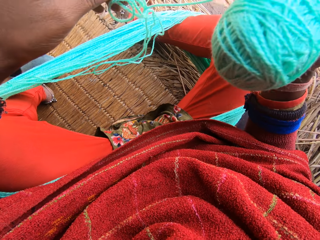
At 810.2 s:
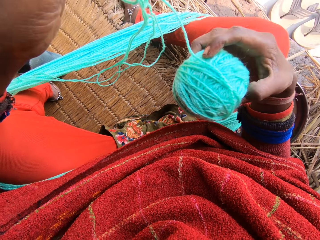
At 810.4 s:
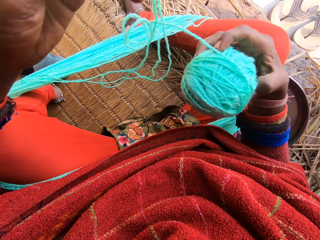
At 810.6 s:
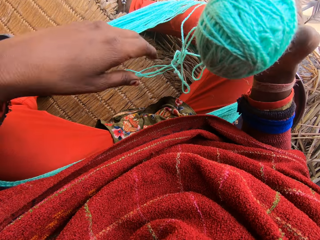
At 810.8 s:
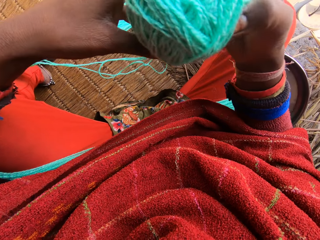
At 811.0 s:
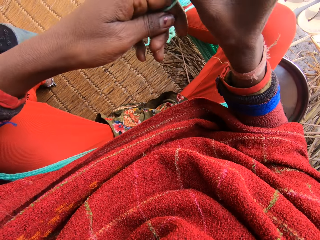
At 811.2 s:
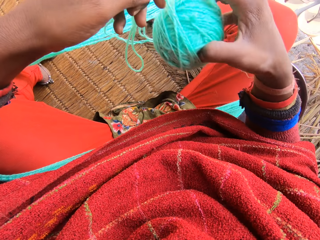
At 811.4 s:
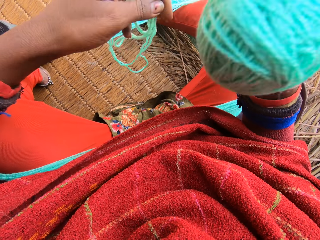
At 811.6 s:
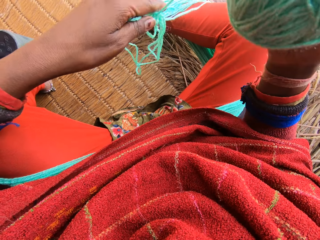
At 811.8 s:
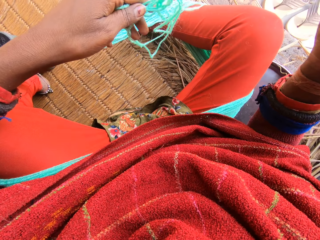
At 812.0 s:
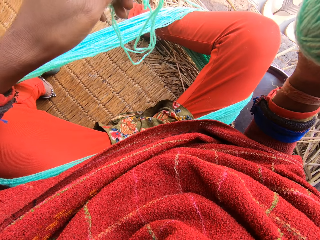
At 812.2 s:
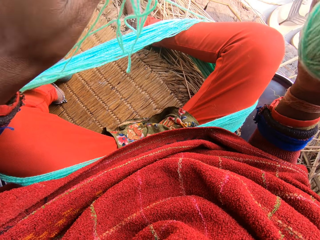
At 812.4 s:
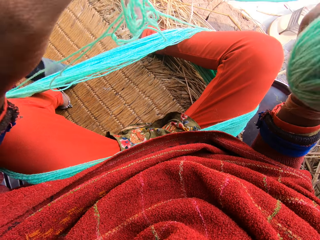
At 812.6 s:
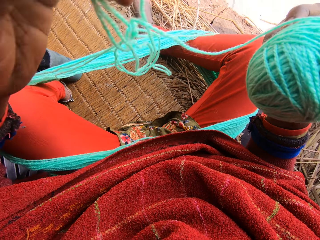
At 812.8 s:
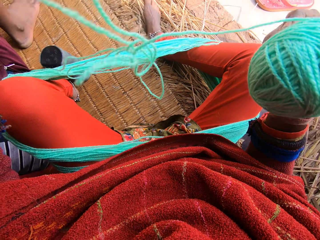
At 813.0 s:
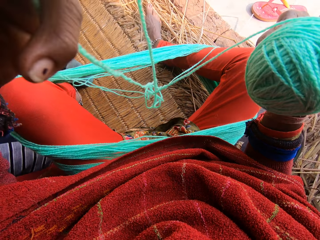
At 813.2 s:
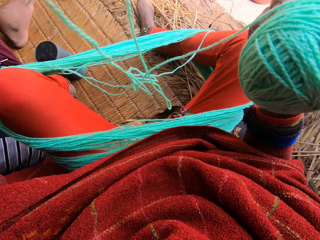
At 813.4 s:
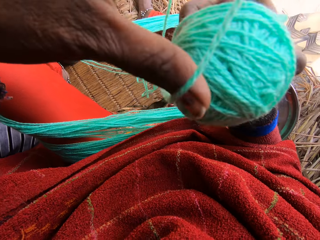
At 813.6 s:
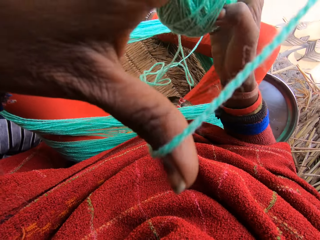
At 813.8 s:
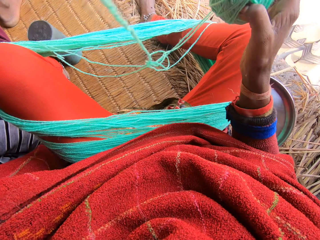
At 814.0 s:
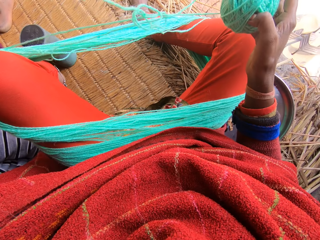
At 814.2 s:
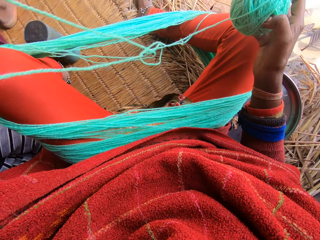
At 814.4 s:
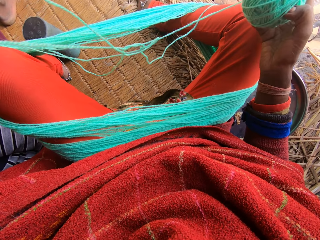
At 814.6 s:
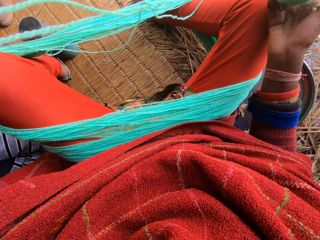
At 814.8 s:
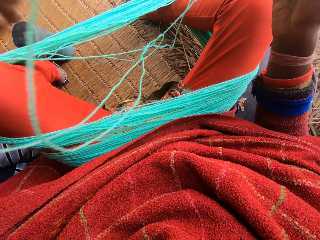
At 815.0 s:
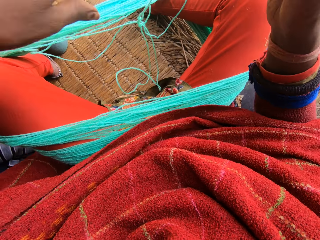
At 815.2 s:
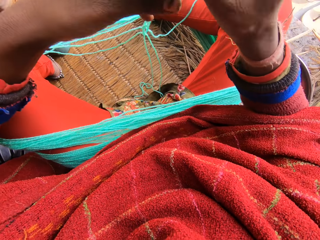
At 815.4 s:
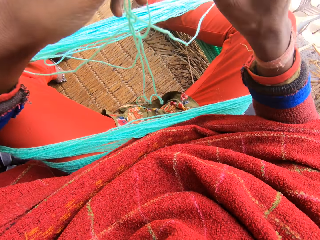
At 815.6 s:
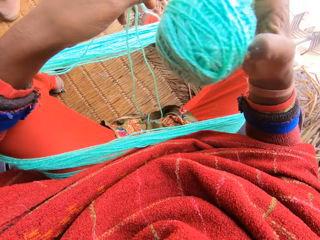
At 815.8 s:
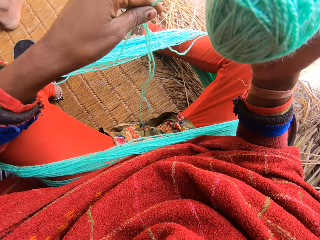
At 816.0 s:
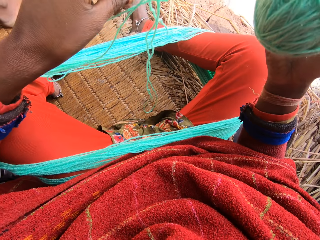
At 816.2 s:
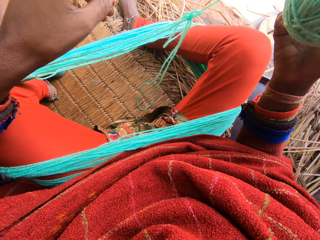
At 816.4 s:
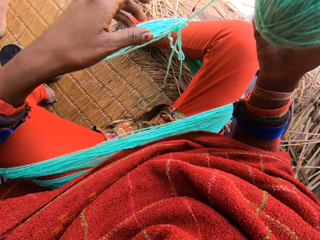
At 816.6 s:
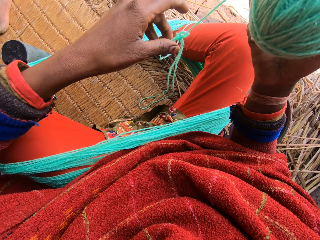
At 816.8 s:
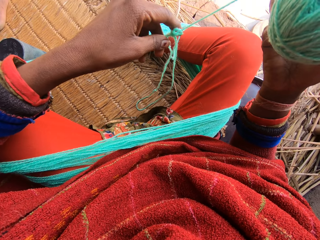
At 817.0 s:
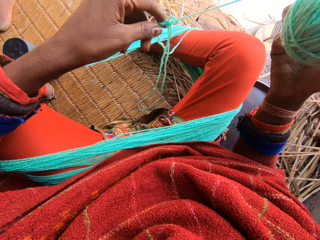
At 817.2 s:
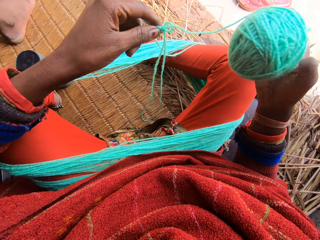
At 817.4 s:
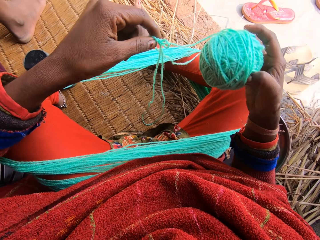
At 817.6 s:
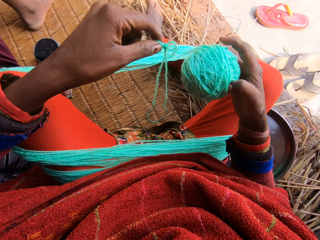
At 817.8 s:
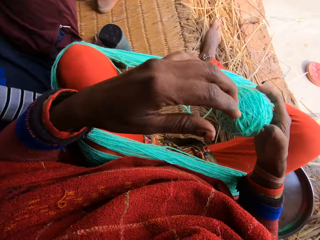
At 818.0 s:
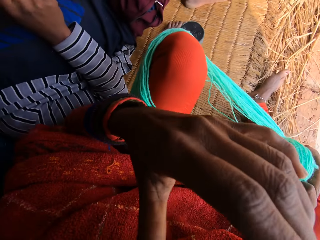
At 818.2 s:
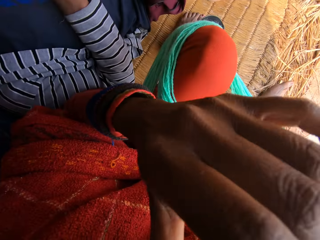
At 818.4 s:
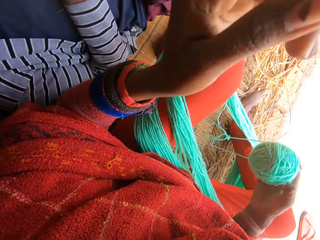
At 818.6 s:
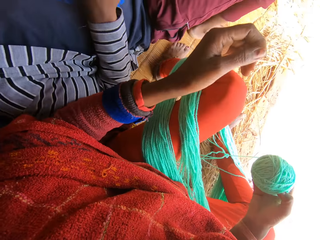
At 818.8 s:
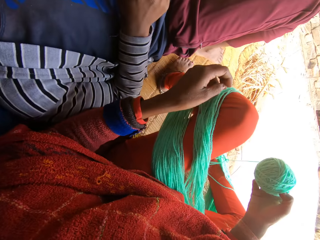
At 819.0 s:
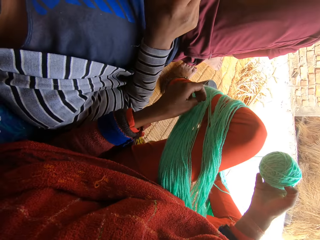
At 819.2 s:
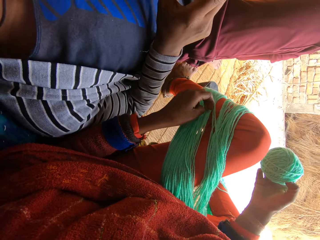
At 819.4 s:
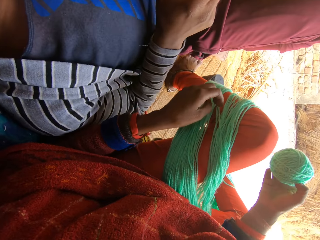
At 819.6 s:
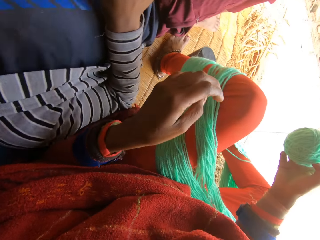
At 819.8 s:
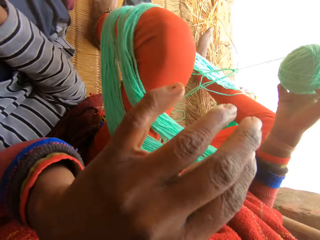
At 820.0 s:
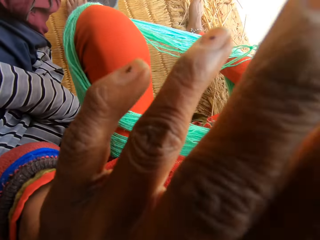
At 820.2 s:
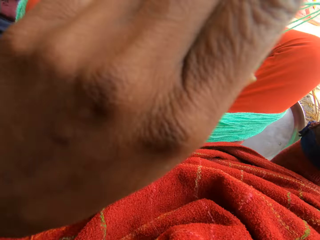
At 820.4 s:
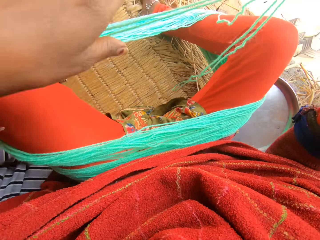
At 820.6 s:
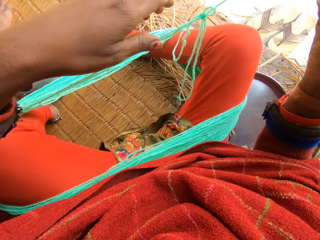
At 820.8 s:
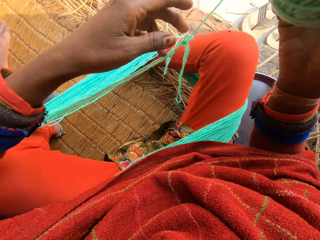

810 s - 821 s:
The camera wearer adjusts the wool. She straightens the yarn cord. She cleans her face with her left hand.

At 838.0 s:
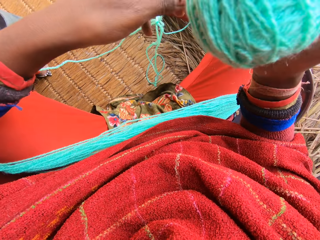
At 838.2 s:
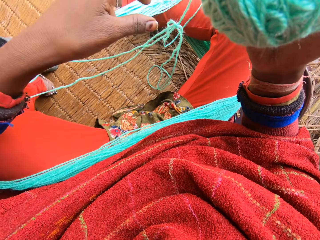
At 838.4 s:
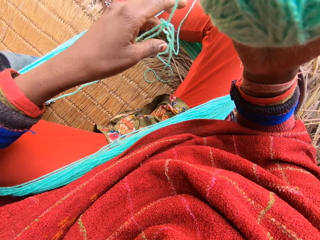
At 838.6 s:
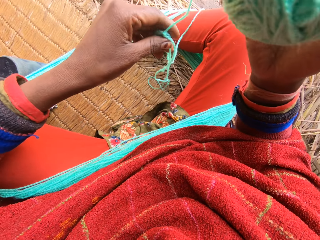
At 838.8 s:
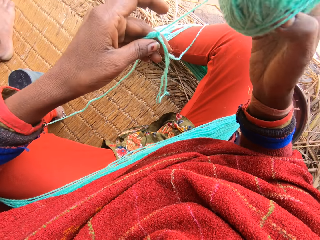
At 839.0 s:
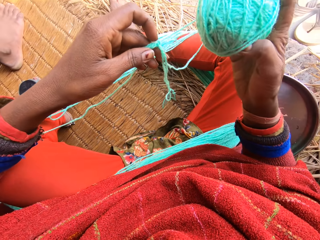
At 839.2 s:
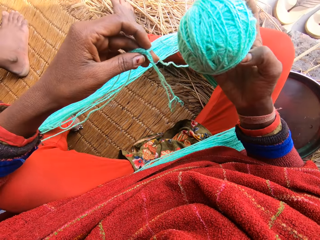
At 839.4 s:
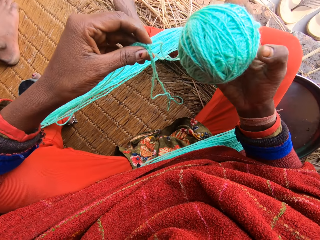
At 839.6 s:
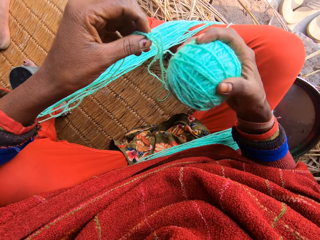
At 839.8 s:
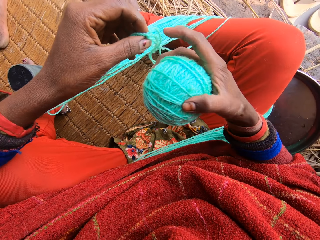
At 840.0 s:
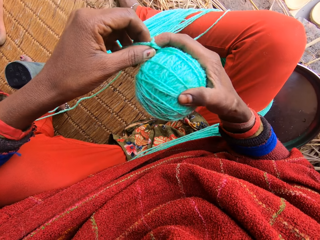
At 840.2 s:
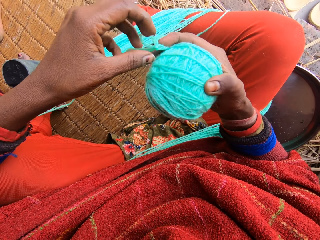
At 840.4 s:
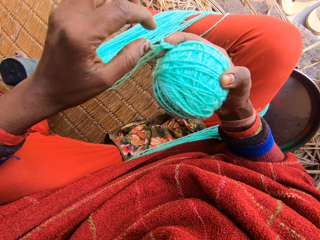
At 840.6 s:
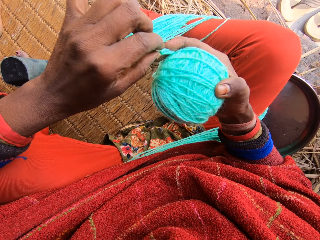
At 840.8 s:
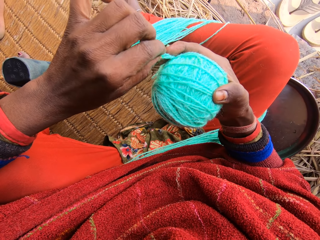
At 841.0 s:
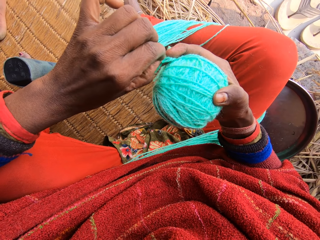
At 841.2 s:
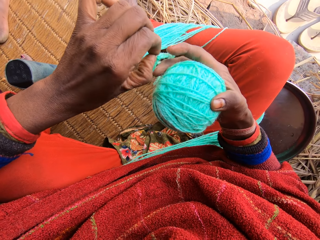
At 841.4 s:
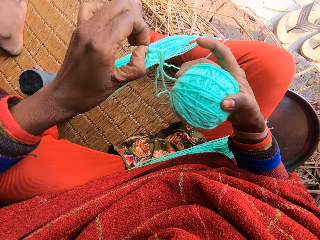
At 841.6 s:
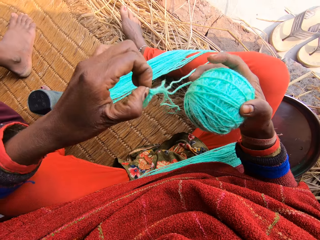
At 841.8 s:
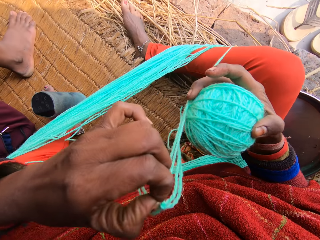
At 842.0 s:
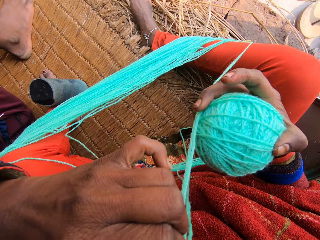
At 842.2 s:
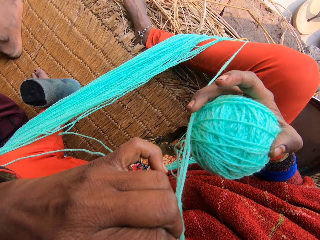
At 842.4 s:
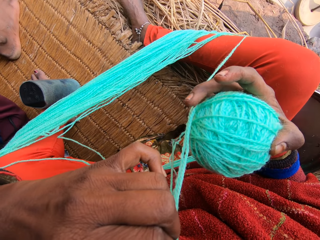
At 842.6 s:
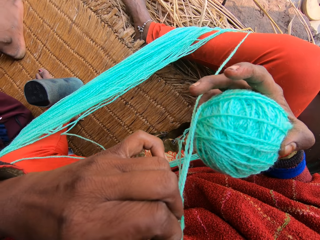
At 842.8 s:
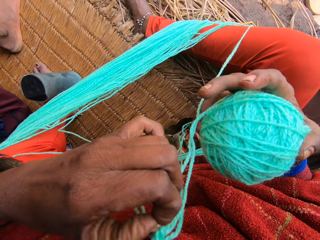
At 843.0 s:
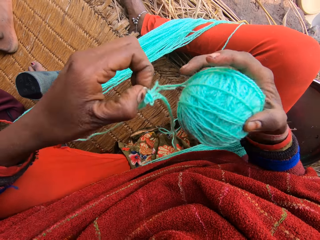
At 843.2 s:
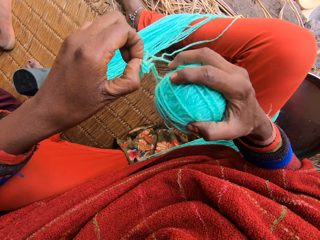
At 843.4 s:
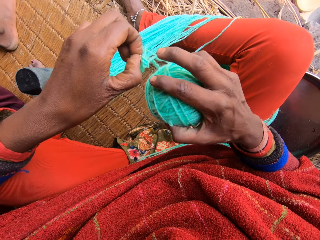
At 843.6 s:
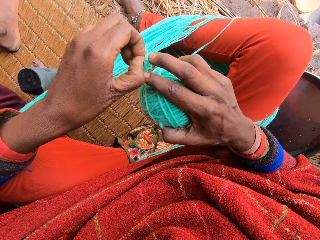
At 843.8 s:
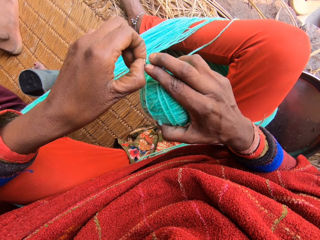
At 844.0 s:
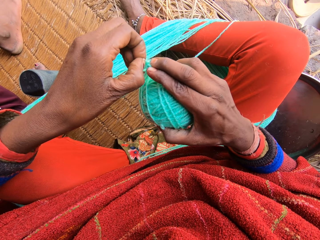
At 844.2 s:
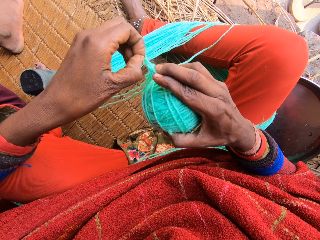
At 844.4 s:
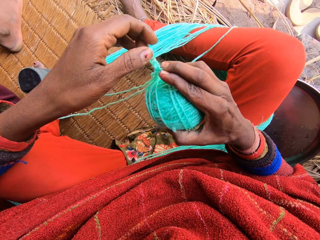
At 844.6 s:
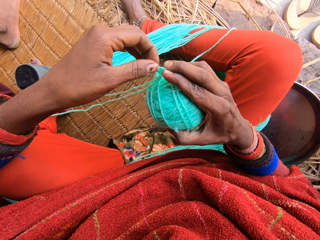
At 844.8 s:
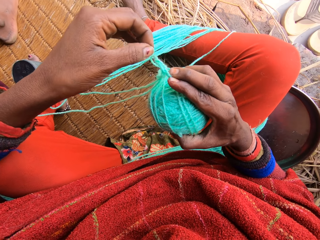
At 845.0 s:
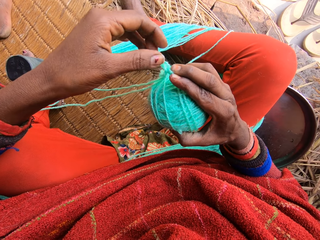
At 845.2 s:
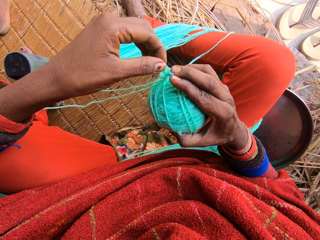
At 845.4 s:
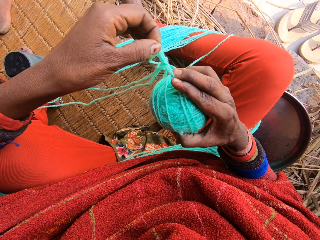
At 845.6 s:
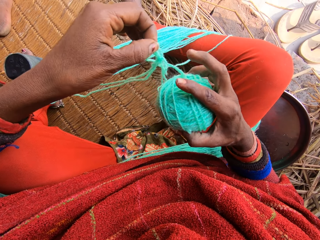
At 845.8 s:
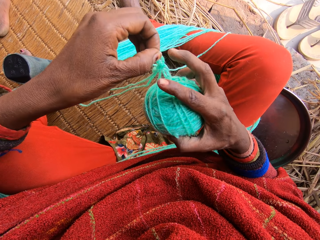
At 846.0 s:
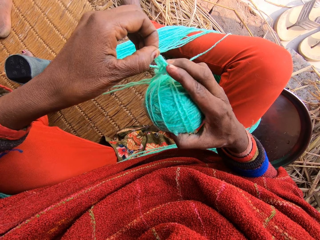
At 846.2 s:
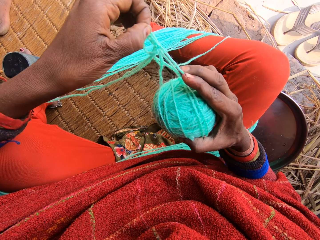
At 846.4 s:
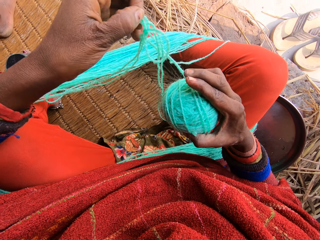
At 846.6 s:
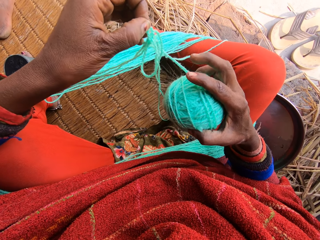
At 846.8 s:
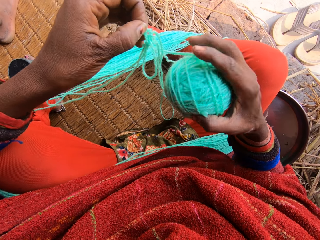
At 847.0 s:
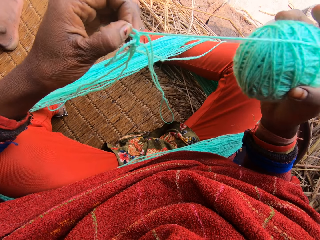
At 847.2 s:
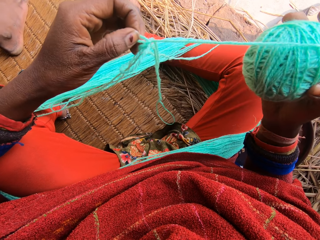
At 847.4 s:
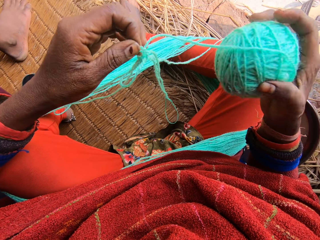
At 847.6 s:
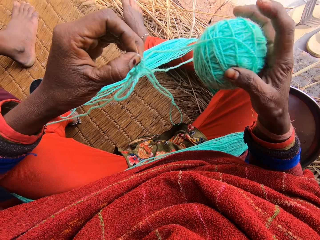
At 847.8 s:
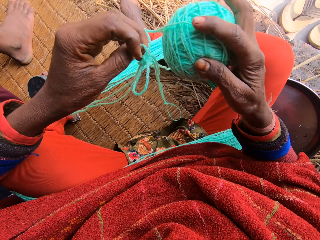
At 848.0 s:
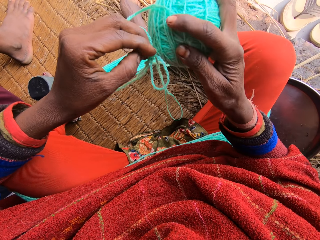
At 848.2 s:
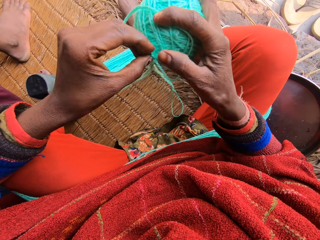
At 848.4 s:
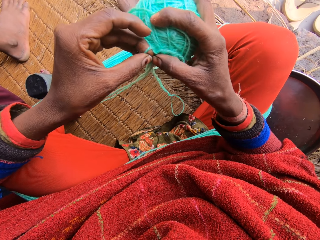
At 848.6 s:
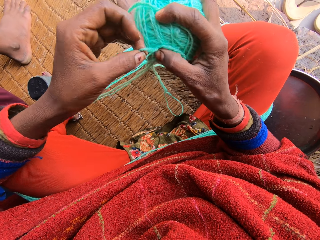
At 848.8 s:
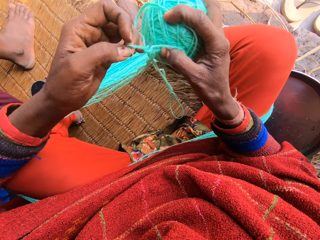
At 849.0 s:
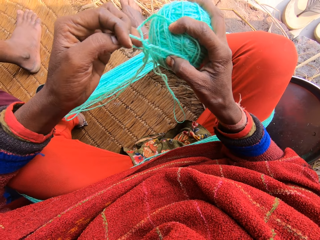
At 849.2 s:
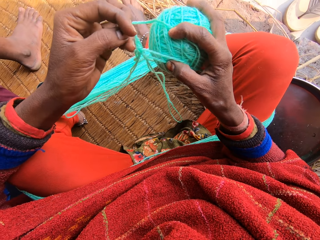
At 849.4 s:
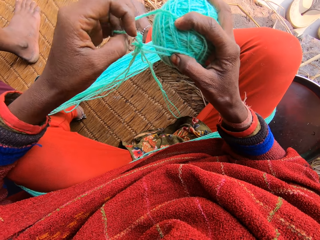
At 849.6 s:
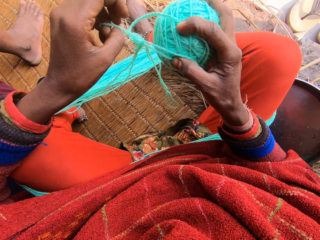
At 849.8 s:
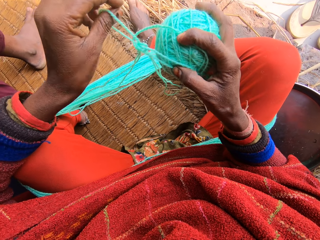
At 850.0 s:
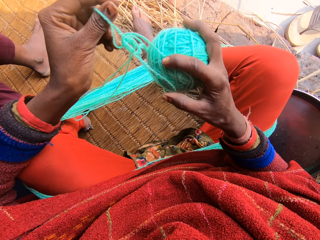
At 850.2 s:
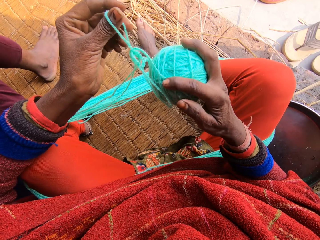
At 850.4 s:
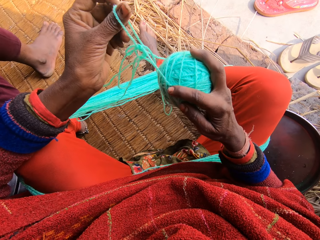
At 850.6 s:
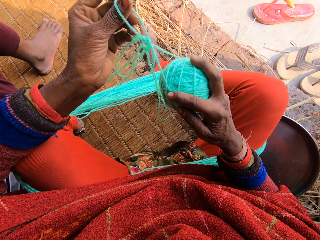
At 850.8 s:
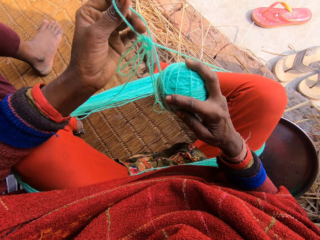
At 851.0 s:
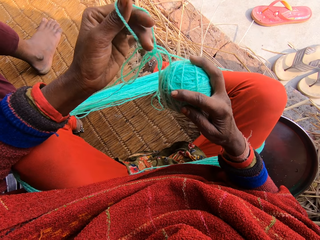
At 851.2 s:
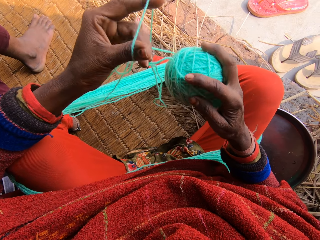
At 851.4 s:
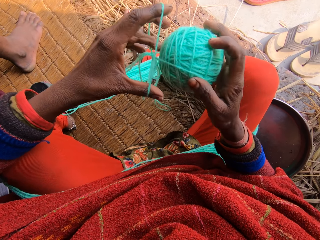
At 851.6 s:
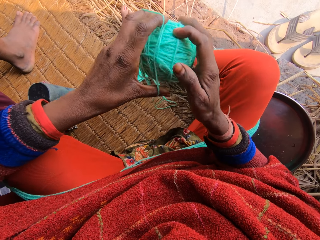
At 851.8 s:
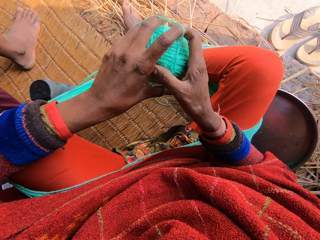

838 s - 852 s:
The camera wearer rolls the yarn into a ball. She unties the yarn. She untangles a part of the wool with her mouth. She untangles a part of the wool with both hands. A man talks to the camera wearer.
